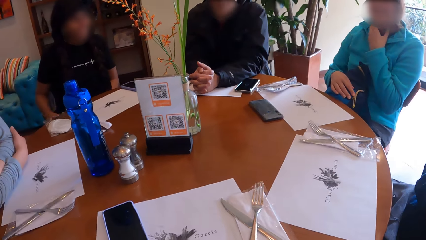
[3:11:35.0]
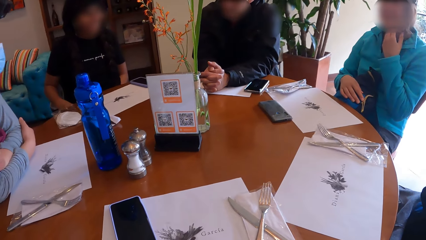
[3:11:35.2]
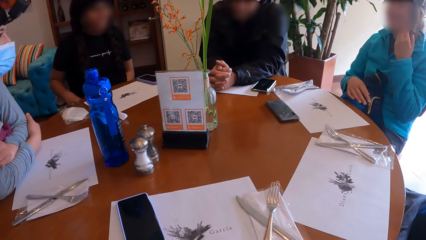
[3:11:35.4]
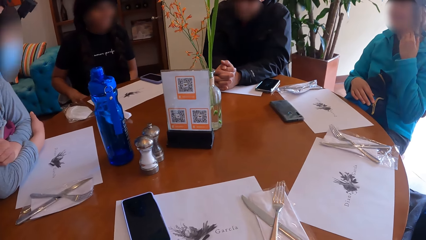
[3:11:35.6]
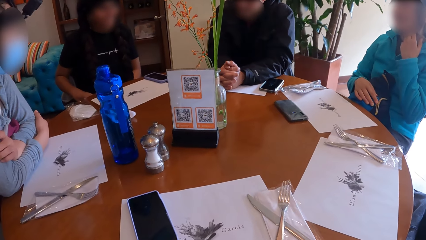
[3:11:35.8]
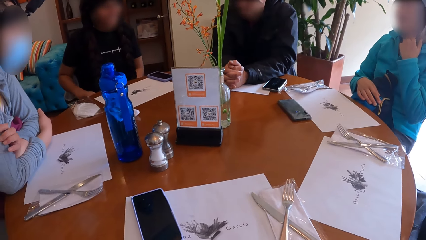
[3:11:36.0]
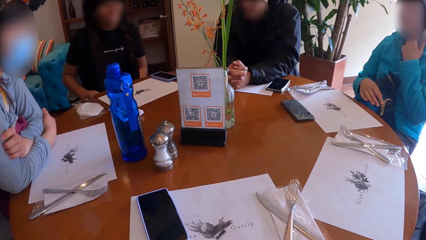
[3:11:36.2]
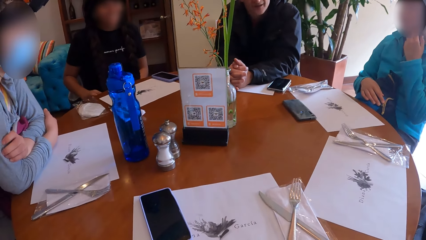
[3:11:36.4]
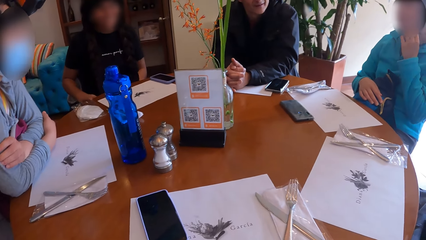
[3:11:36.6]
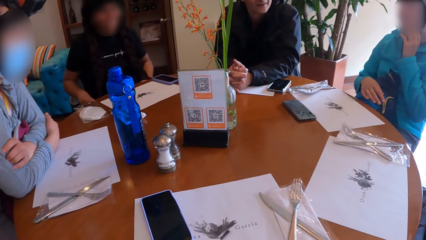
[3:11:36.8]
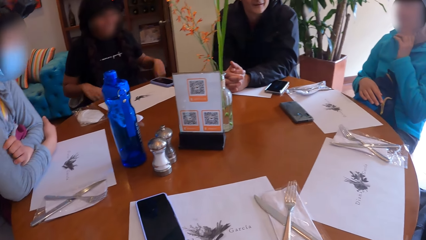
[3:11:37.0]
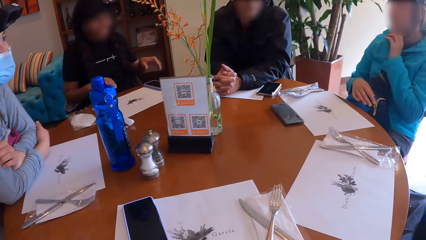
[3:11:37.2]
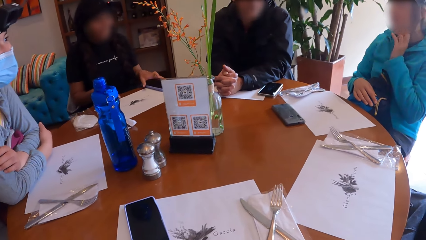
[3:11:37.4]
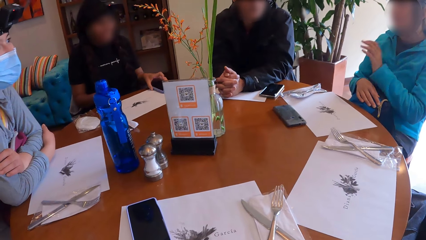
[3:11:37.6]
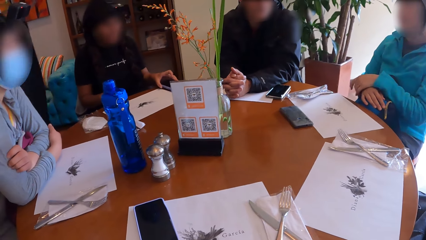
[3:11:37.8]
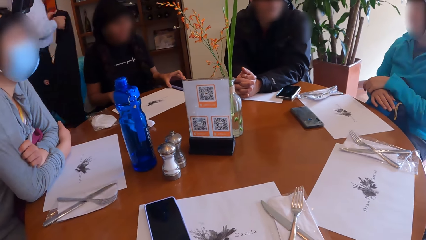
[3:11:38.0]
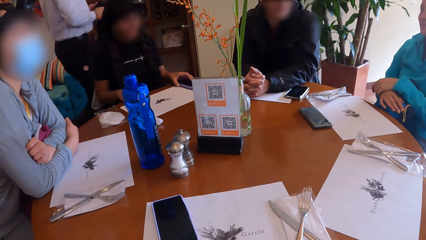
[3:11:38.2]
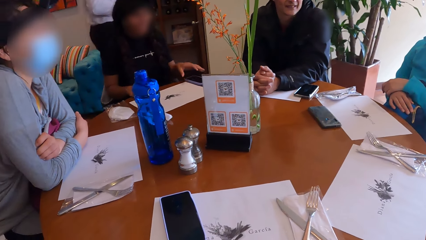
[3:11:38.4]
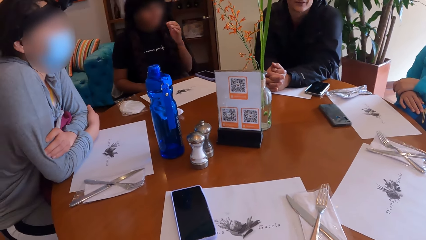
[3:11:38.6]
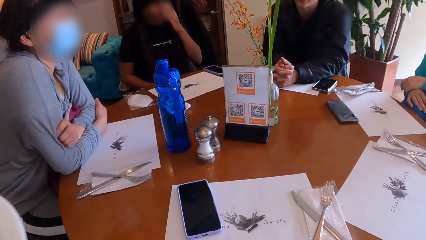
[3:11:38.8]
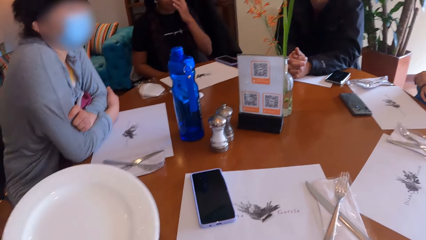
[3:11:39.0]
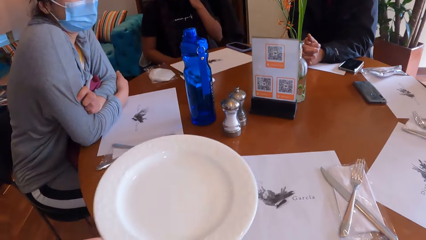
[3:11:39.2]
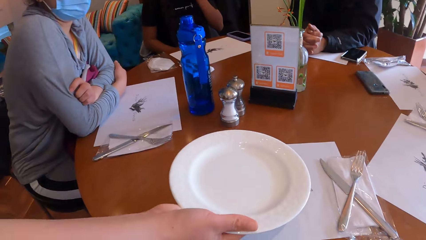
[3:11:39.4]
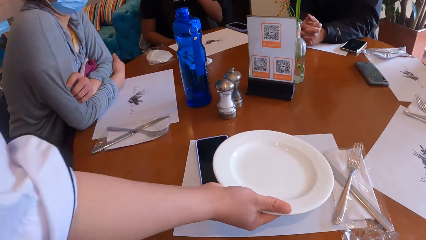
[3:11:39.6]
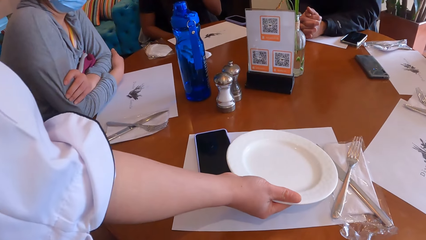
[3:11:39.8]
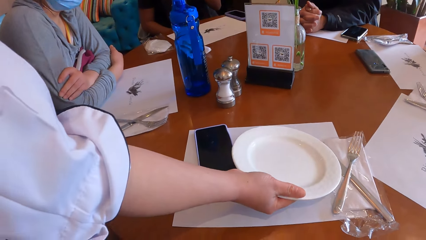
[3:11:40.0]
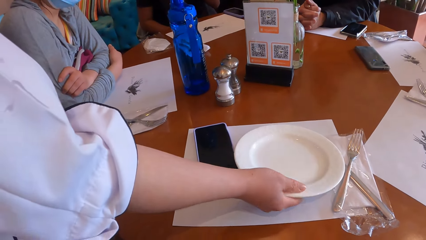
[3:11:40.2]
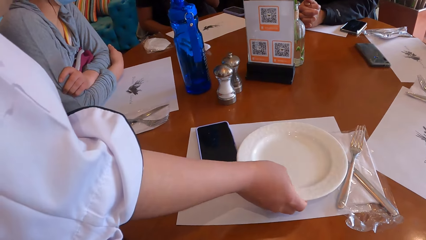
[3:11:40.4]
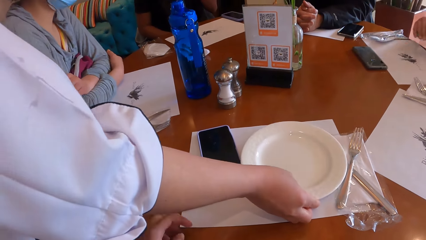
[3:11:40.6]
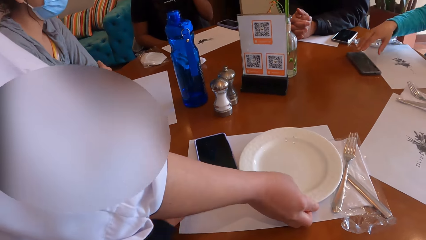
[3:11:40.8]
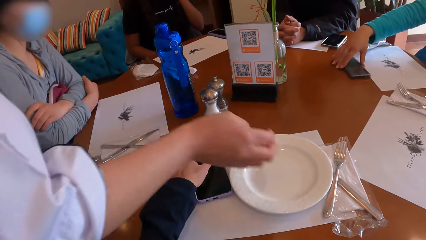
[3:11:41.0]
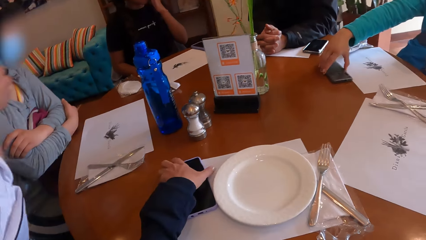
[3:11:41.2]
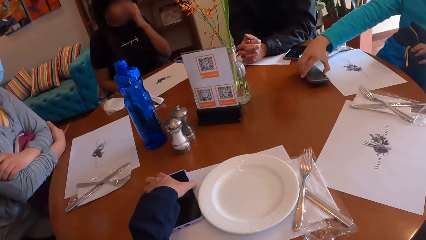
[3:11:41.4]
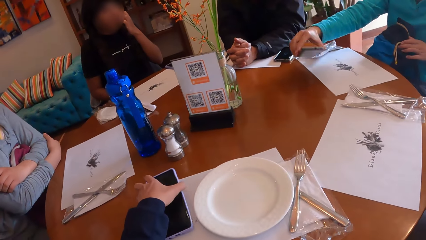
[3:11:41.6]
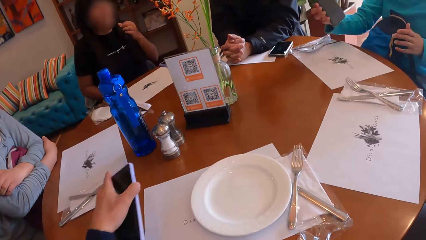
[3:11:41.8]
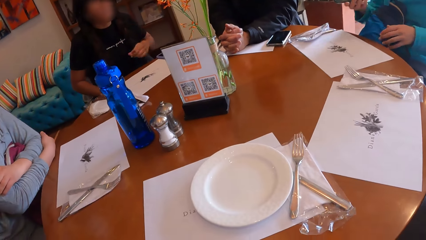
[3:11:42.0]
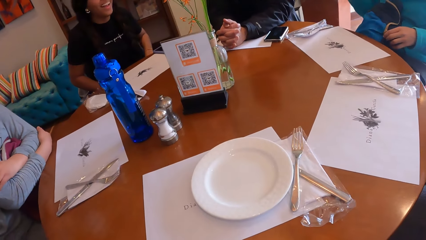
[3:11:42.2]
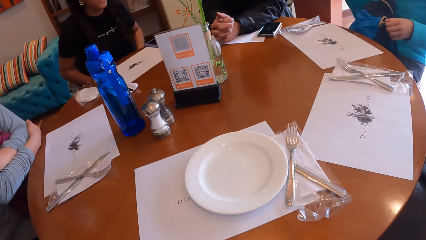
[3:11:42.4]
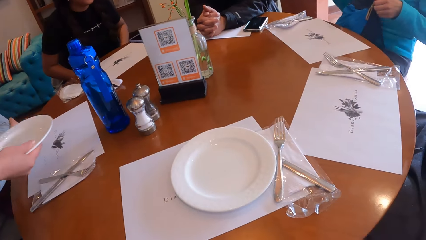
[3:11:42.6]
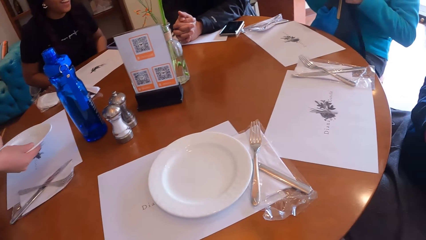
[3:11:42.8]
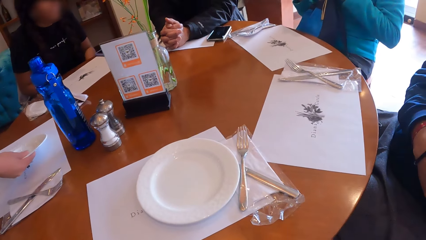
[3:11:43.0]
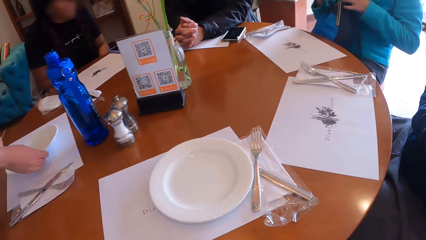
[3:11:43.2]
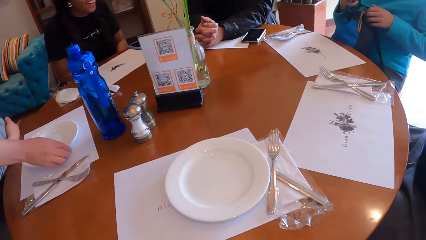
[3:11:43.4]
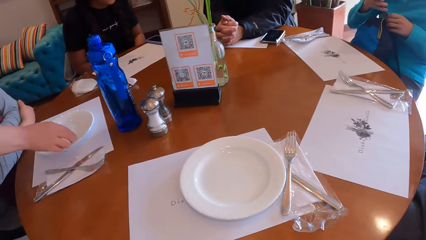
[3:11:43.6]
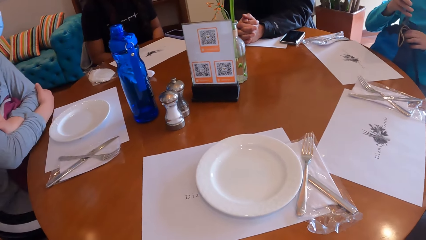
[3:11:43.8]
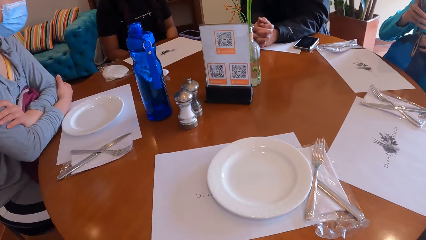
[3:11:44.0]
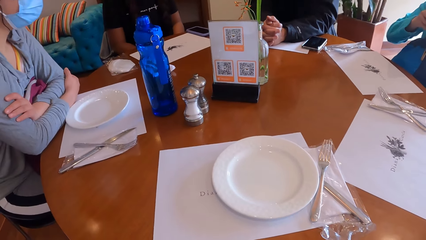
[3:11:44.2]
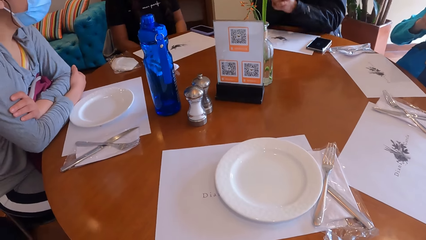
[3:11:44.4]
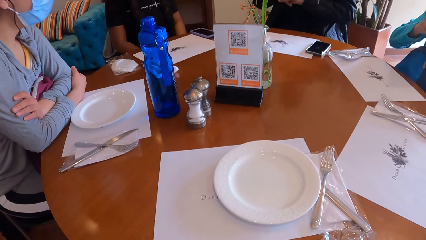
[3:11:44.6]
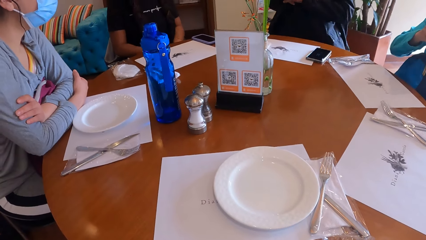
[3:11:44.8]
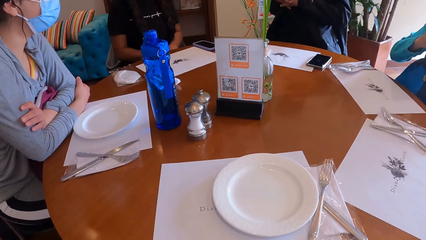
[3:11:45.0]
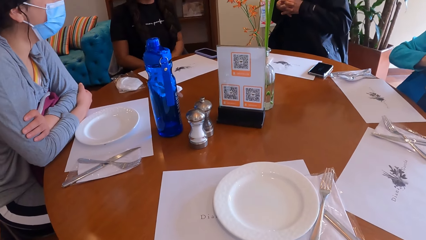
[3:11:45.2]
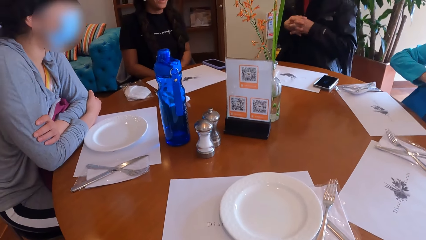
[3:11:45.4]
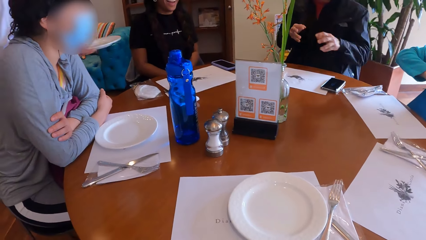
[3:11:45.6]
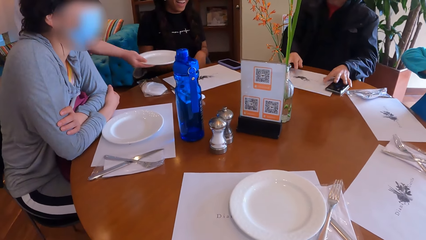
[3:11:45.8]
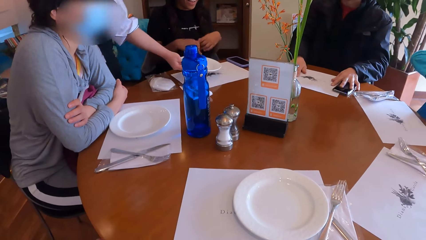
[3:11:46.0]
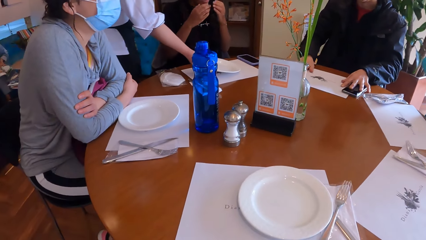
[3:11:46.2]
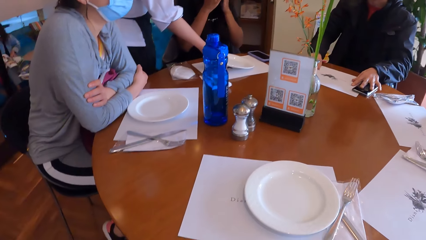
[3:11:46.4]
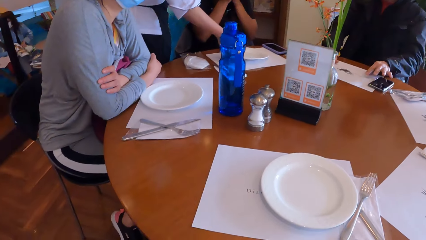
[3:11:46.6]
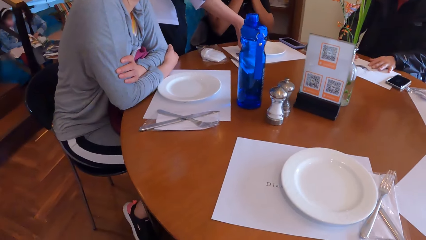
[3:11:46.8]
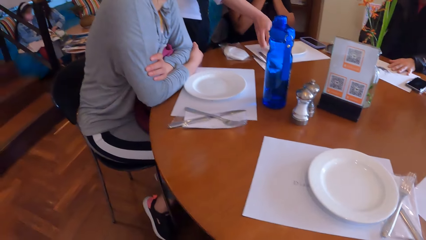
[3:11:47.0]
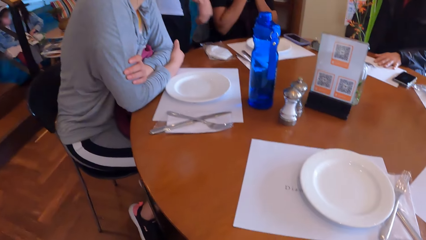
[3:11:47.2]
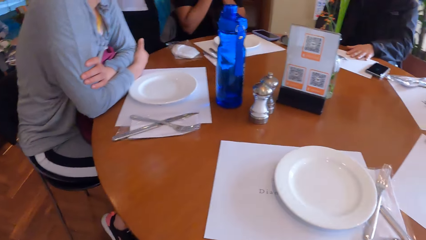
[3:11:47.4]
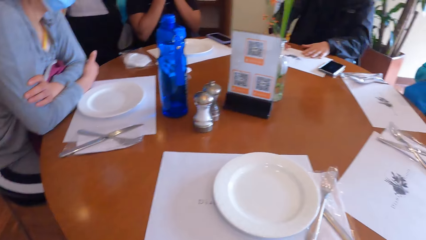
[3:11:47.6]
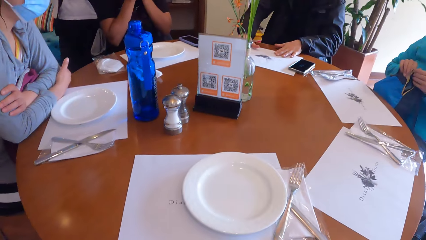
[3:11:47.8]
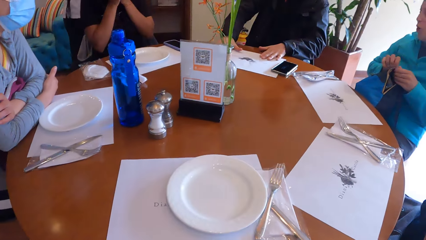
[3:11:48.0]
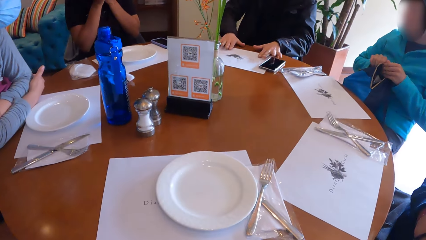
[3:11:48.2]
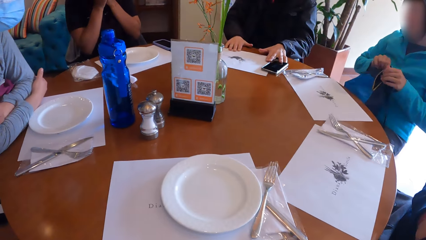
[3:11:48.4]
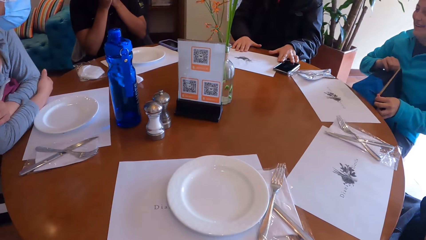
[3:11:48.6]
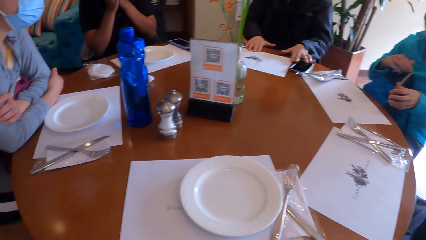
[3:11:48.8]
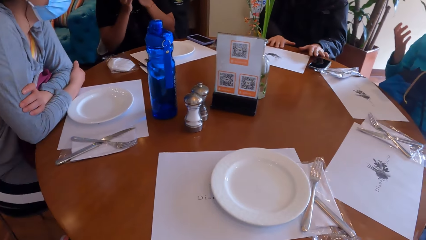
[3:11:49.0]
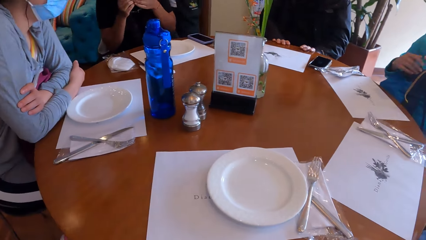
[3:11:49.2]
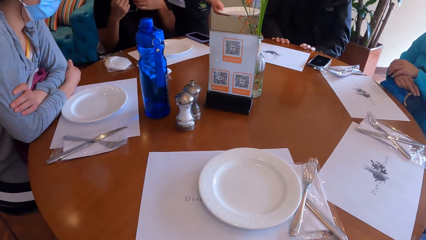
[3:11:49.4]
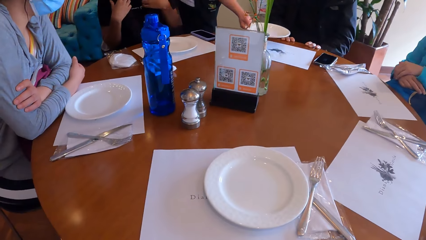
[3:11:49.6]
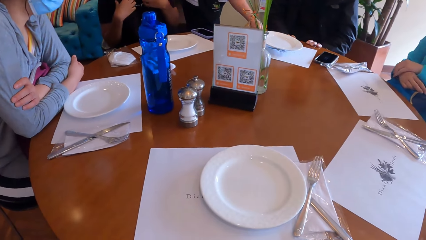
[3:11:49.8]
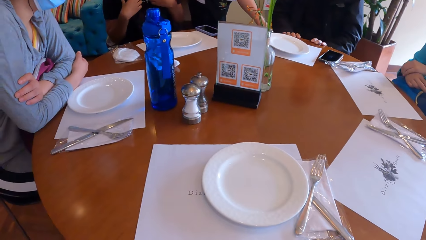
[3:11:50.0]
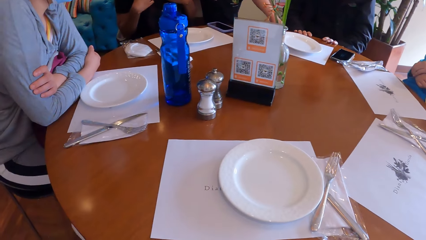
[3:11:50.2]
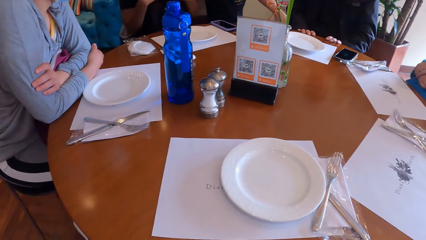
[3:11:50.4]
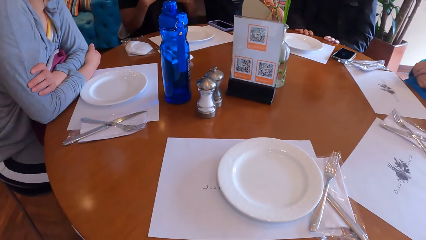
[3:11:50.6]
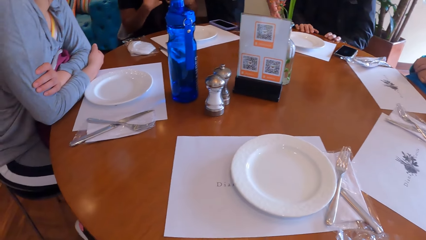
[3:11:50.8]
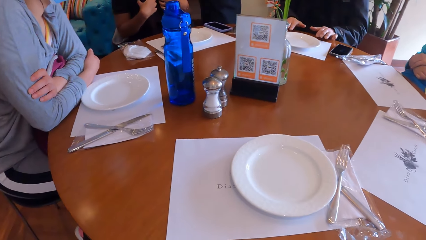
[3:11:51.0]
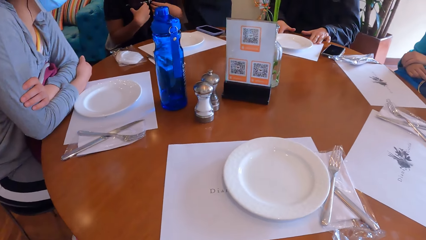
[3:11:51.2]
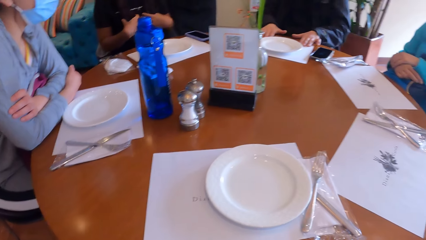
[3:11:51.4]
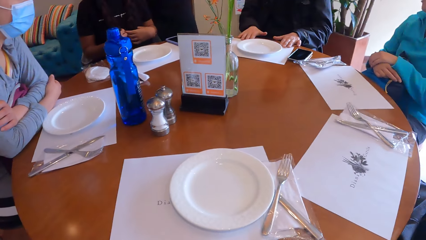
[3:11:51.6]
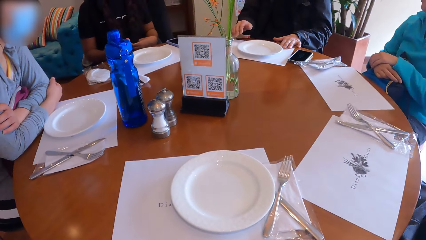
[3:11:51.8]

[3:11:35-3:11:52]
A woman touches the face. The camera wearer looks around. Another woman adjusts the phone with her left hand. A person walks around. The second woman touches the face. A waiter drops a plate on the table with his right hand. The first woman carries the phone from the table with her right hand. The camera wearer carries a phone from the table with her left hand. The second woman puts a hand on the laps. The first woman opens a bag. The waiter drops a plate on the table with his right hand. Another person removes hands from the table and gestures. The first woman puts the phone in the bag. The waiter drops a plate on the table with his right hand again. The other person moves a phone on the table mat. The second woman touches the face. The waiter walks around. A man adjusts his phone with his left hand. The first woman gestures. The waiter drops a plate on the table with his right hand.
